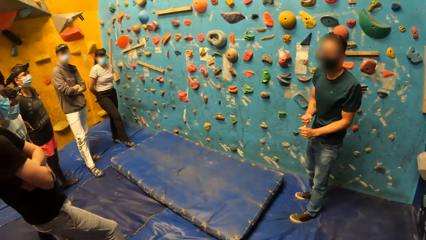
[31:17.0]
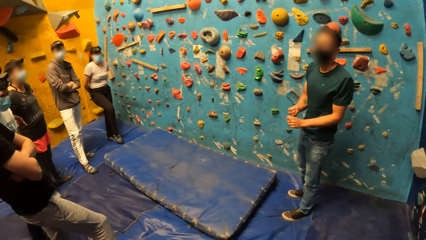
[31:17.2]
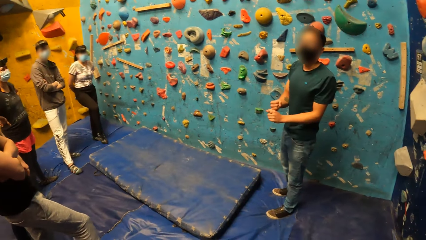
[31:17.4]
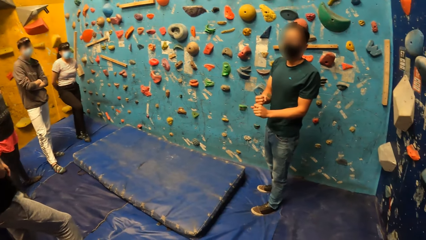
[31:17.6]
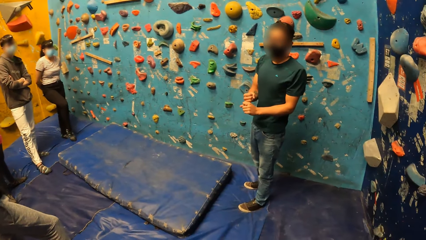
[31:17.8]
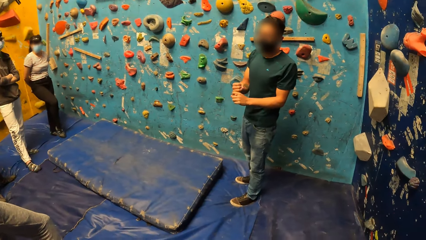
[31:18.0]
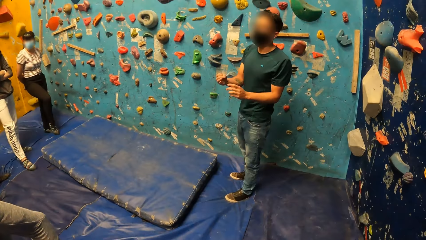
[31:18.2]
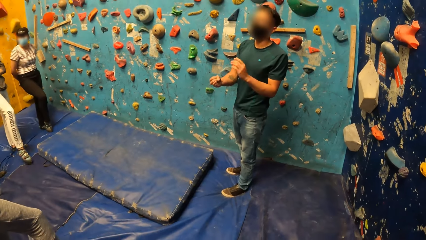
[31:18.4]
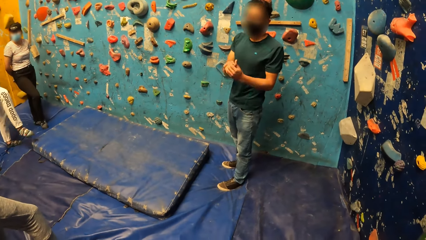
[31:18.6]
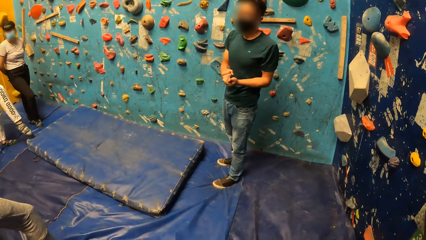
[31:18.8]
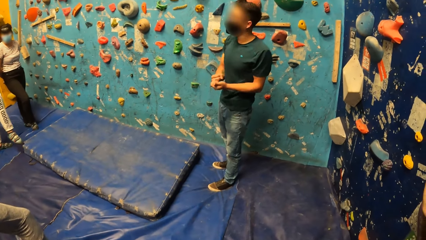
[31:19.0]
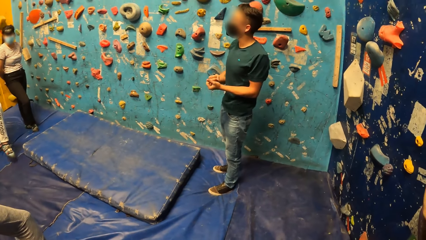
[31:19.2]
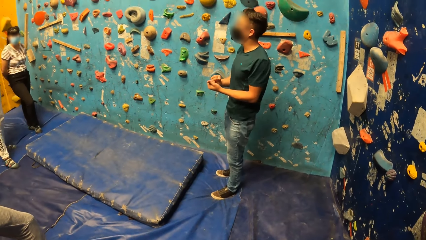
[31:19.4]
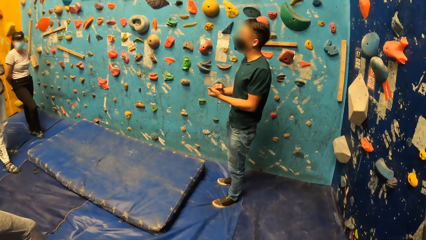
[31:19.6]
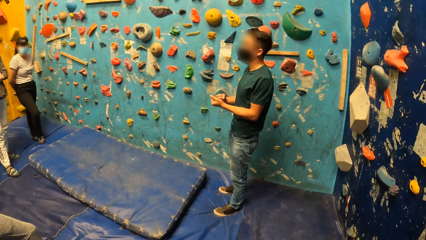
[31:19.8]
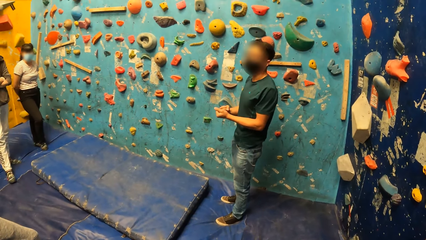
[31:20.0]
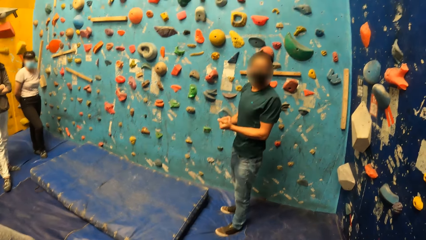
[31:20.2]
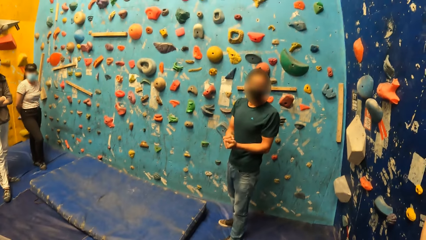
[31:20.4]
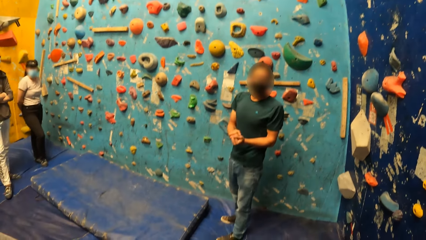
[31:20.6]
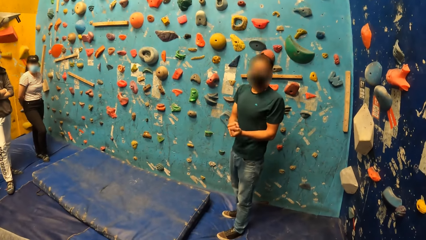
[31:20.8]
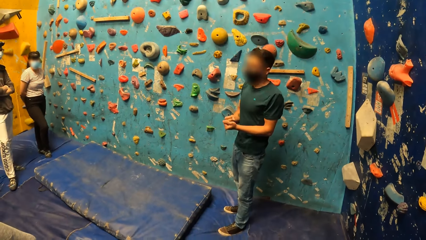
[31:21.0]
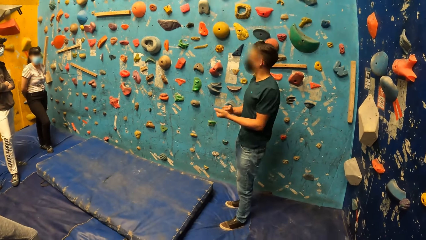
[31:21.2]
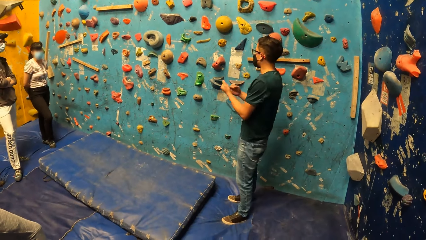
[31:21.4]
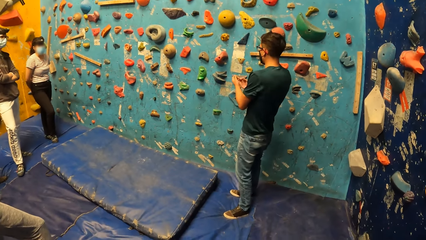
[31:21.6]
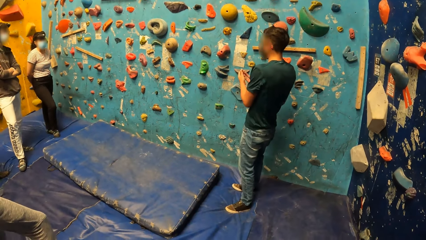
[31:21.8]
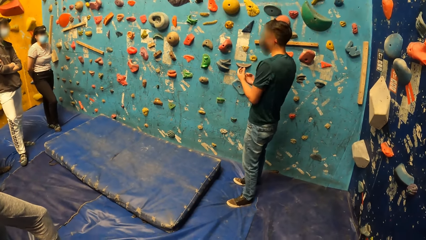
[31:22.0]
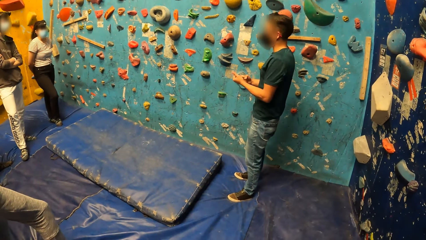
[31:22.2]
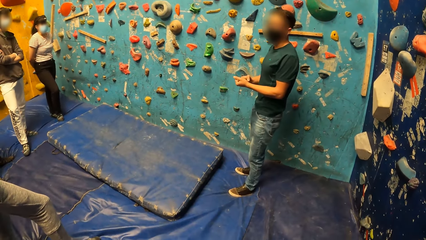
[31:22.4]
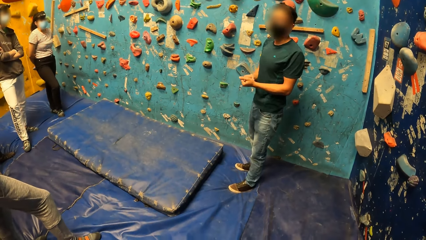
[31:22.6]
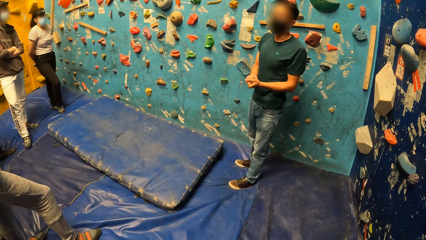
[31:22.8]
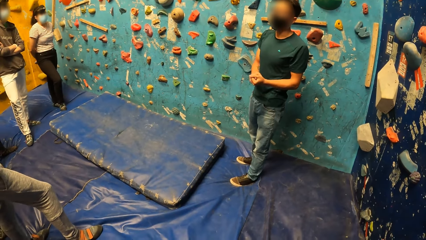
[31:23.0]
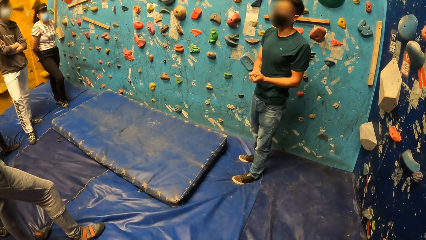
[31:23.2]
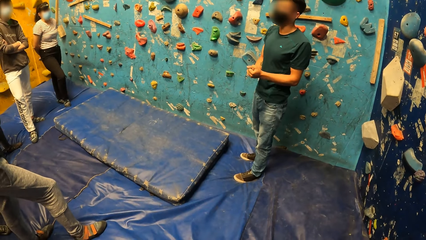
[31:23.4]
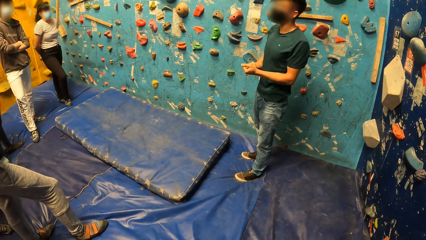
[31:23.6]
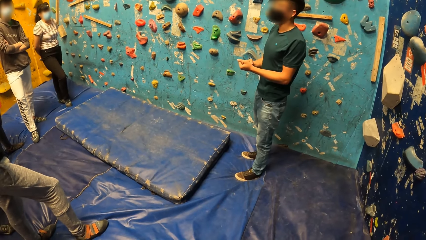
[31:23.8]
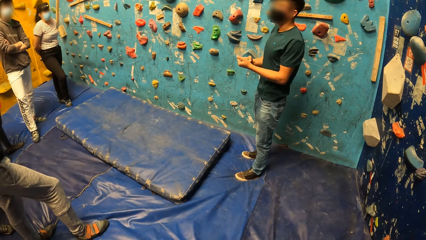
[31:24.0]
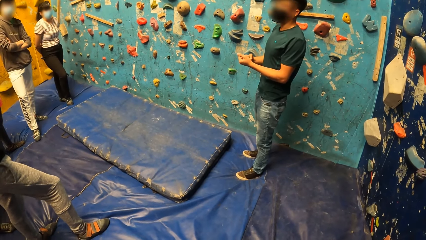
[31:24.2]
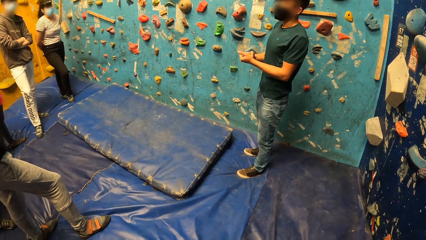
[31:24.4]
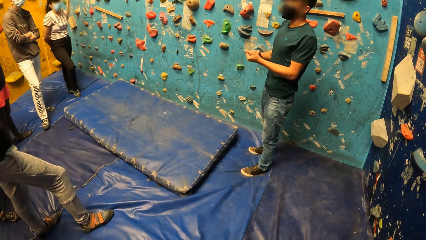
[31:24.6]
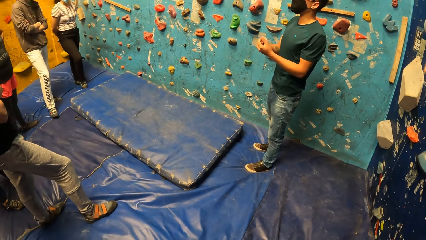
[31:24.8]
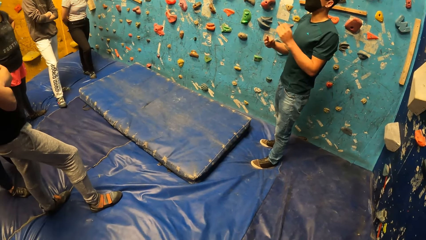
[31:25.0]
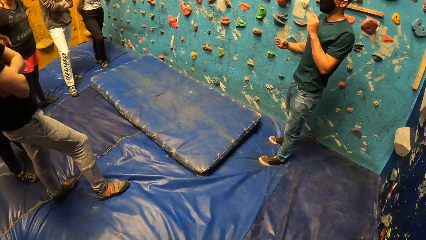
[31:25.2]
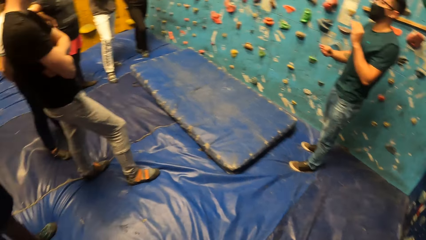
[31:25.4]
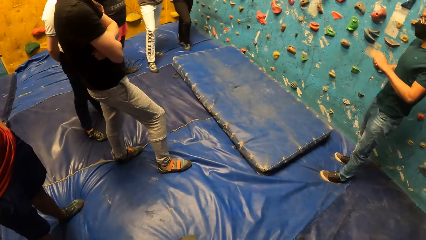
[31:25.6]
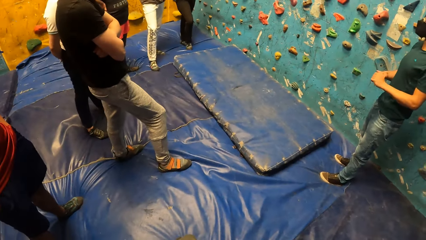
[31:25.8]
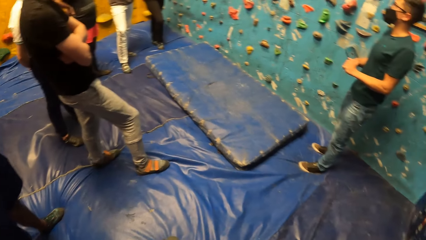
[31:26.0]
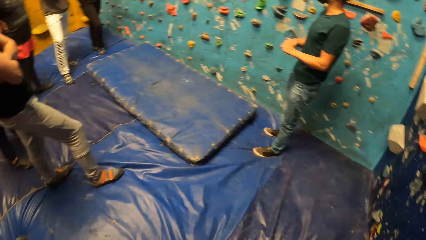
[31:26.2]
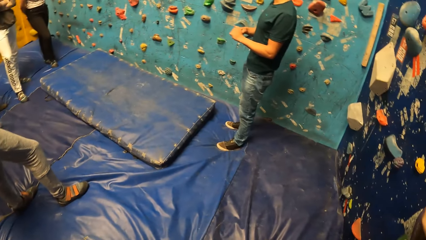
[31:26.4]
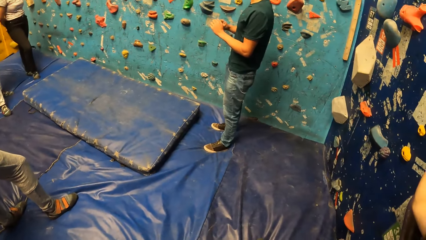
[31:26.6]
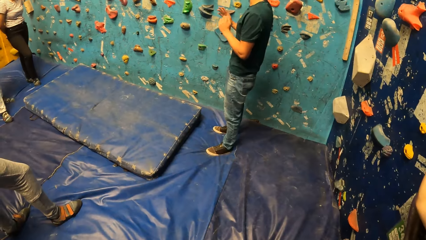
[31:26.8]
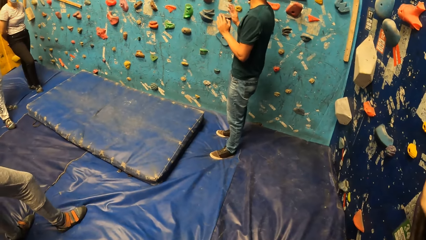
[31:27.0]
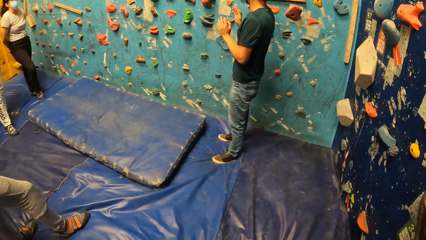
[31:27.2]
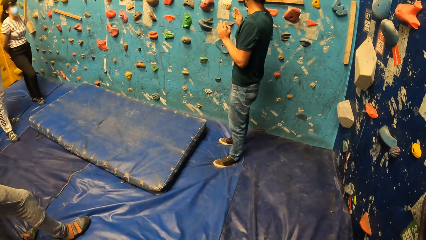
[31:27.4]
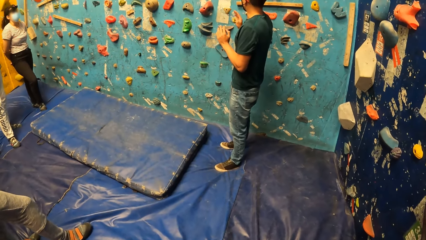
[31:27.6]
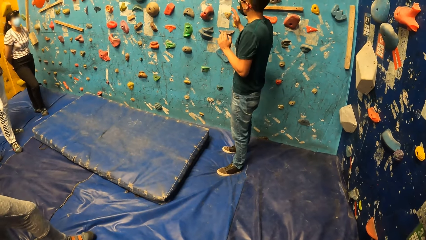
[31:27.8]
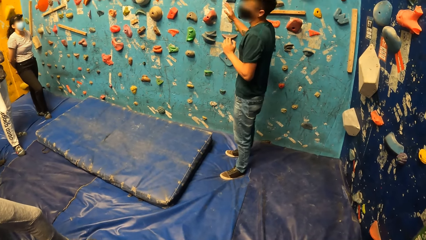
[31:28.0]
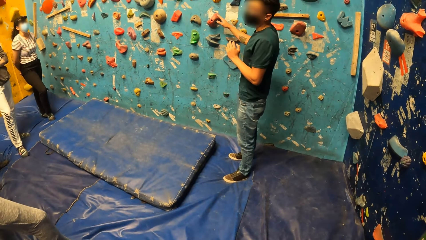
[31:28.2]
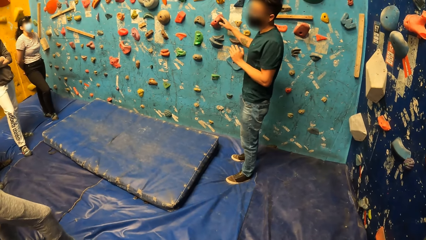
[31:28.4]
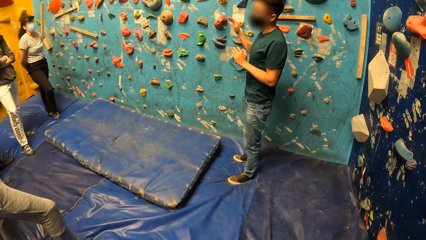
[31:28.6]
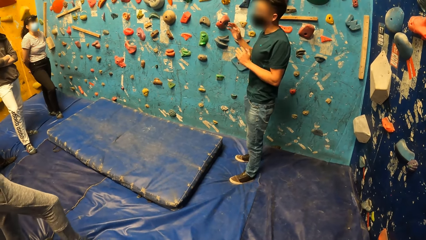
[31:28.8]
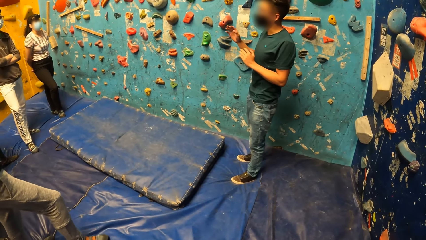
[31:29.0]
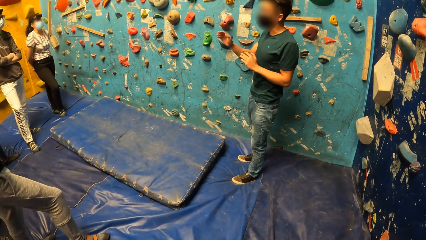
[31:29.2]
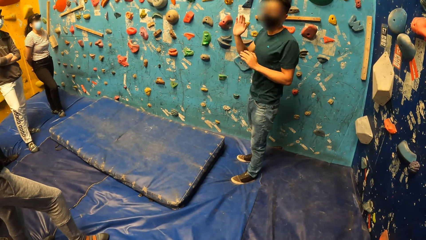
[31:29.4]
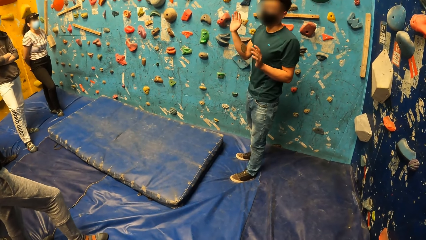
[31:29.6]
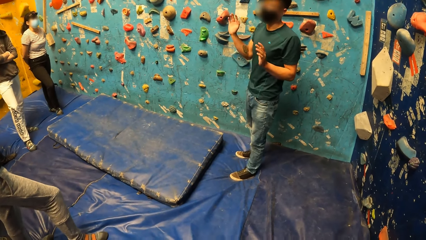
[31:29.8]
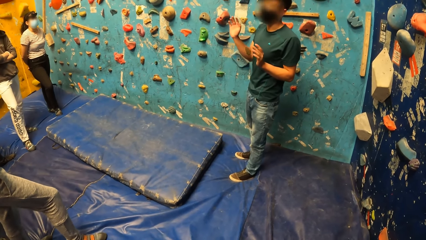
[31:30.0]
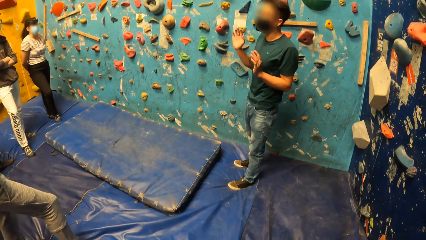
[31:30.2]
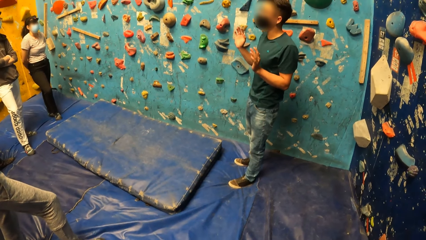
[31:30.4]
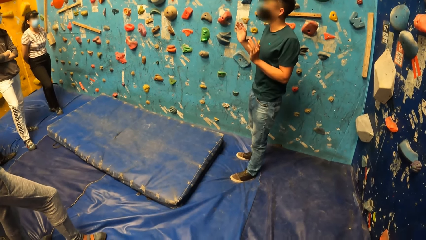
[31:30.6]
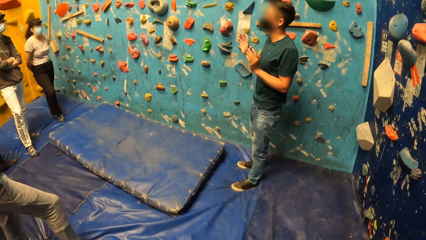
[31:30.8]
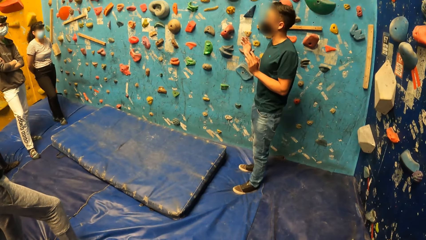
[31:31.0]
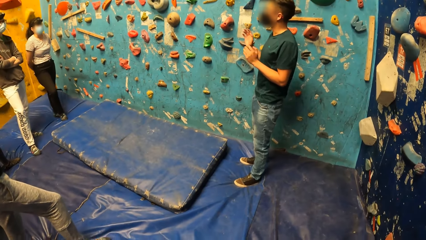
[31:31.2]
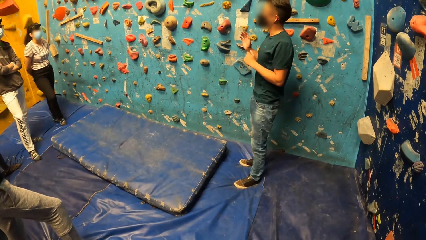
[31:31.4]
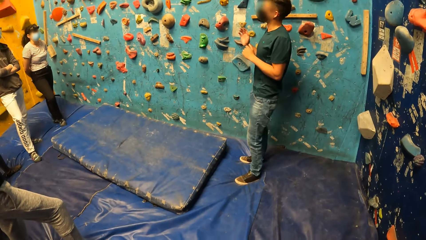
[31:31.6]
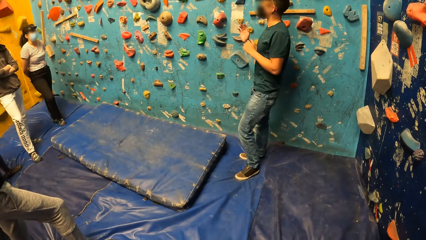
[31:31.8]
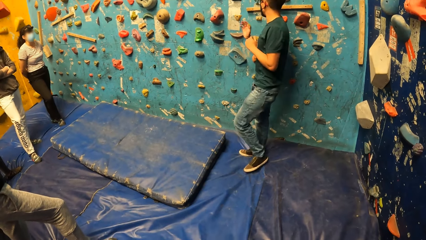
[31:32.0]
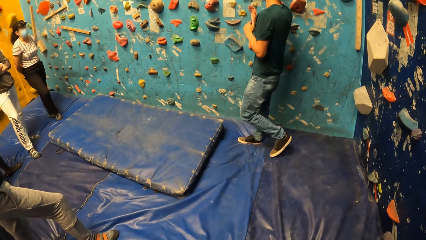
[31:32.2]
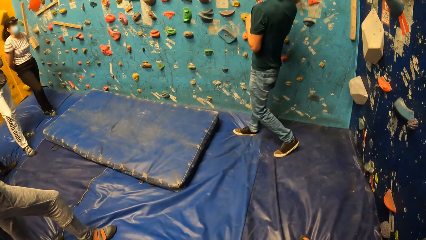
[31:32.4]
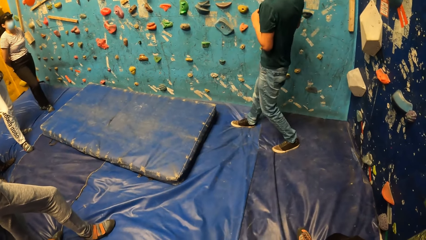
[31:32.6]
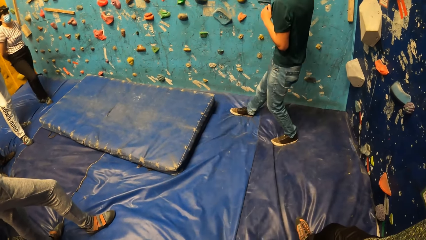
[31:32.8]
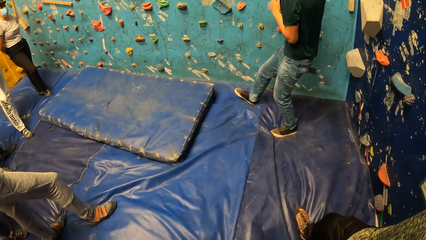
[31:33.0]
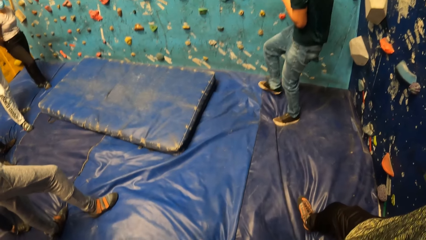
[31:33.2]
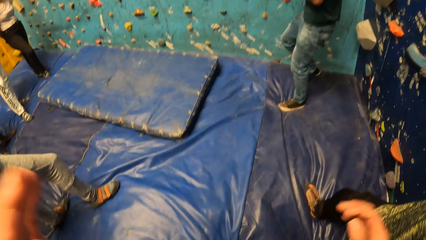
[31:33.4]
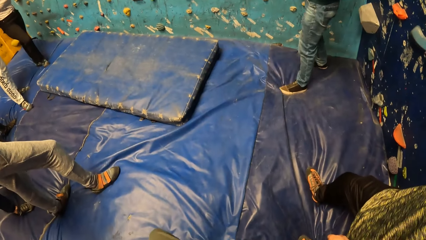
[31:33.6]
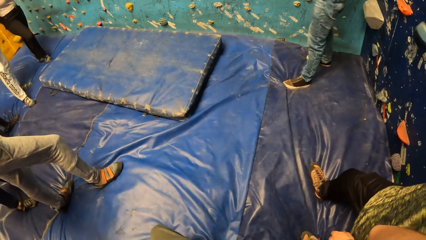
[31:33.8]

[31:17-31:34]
A man instructs the camera wearer and the group. The camera wearer reaches for the camera.
